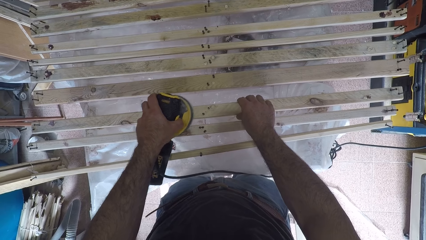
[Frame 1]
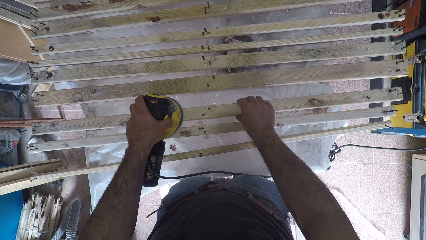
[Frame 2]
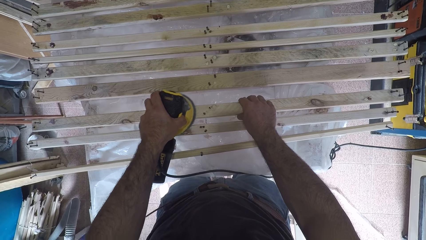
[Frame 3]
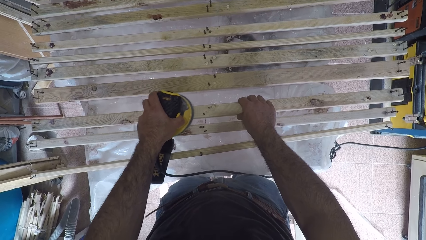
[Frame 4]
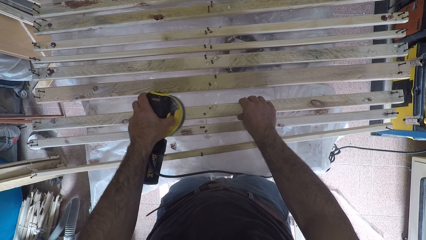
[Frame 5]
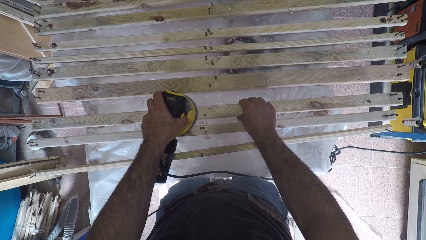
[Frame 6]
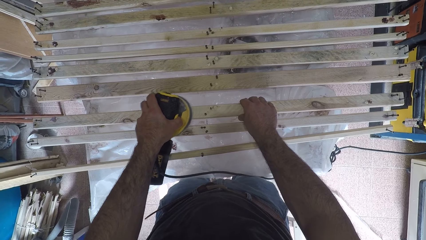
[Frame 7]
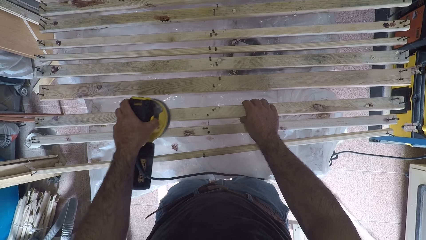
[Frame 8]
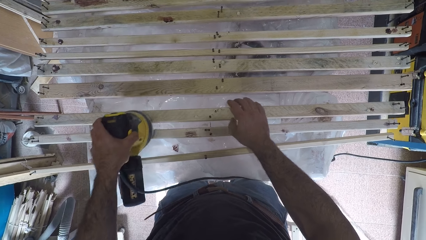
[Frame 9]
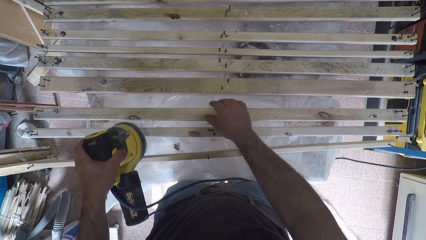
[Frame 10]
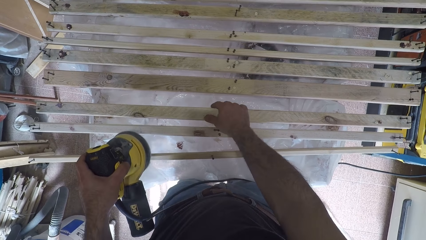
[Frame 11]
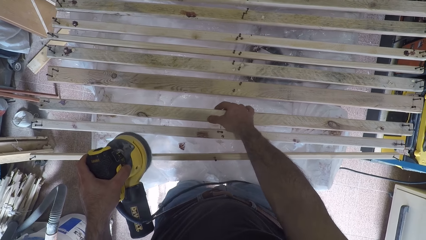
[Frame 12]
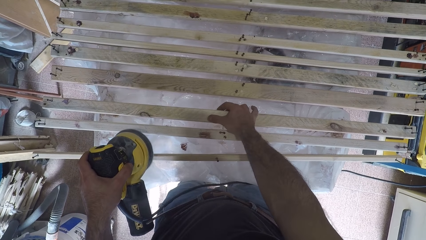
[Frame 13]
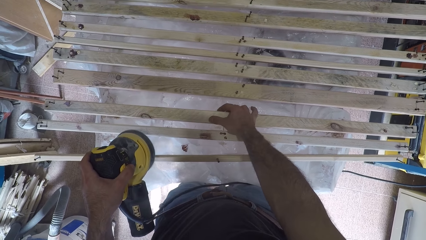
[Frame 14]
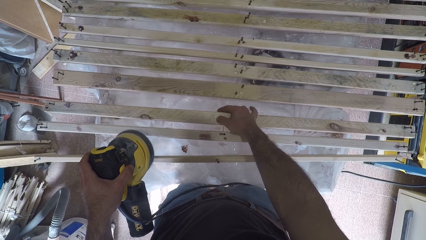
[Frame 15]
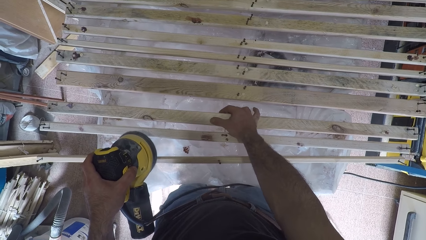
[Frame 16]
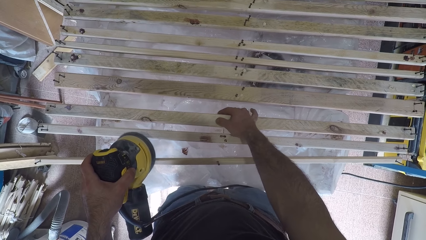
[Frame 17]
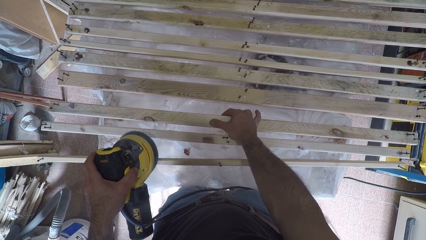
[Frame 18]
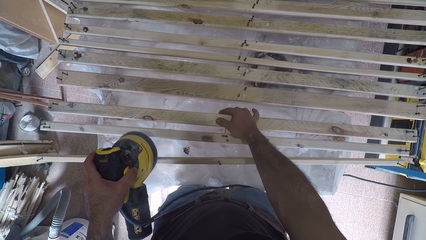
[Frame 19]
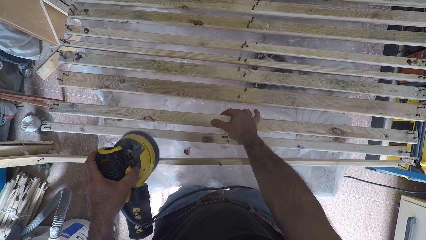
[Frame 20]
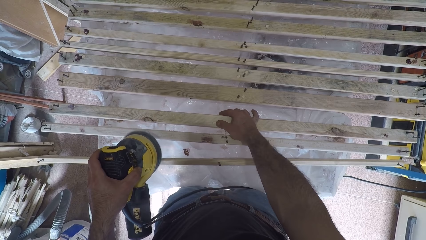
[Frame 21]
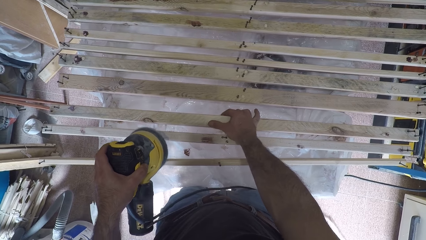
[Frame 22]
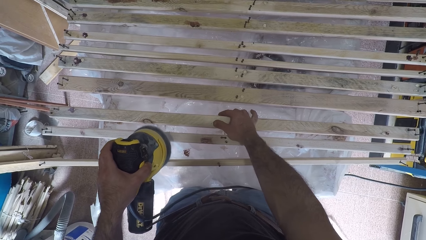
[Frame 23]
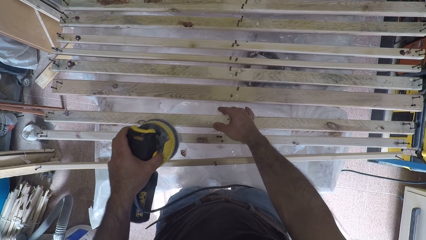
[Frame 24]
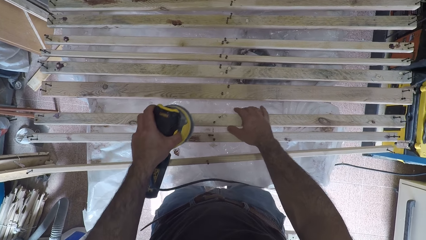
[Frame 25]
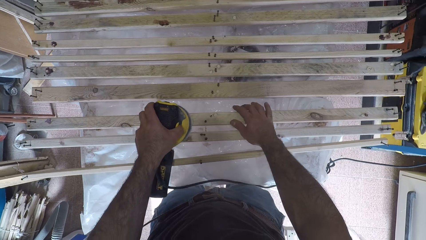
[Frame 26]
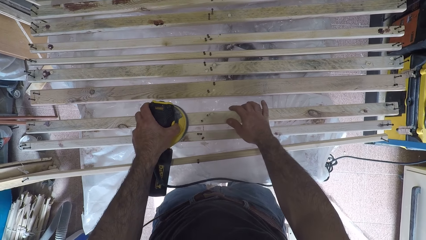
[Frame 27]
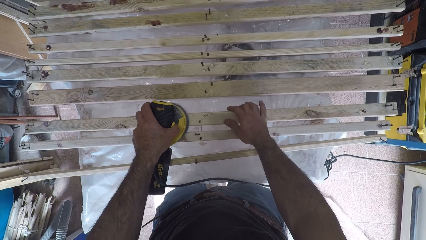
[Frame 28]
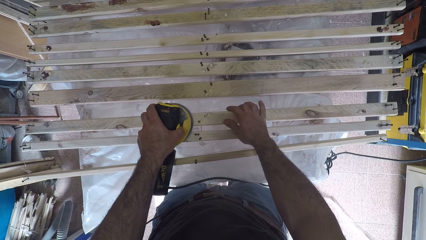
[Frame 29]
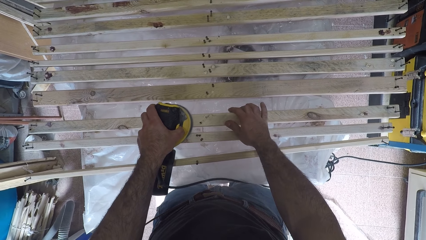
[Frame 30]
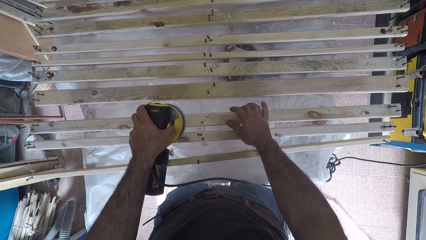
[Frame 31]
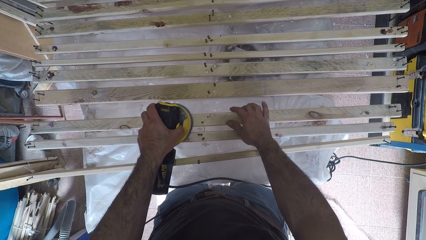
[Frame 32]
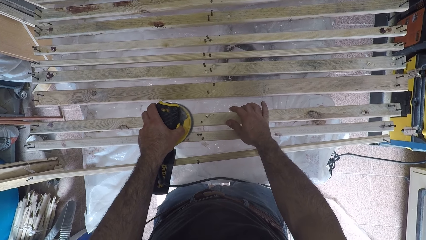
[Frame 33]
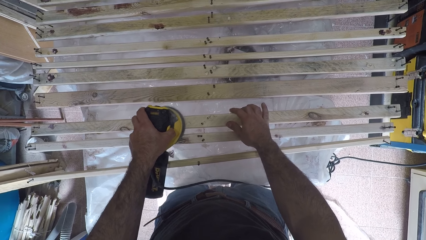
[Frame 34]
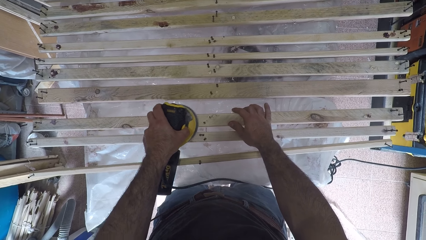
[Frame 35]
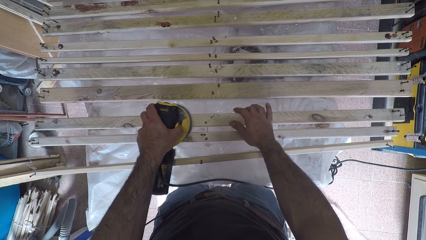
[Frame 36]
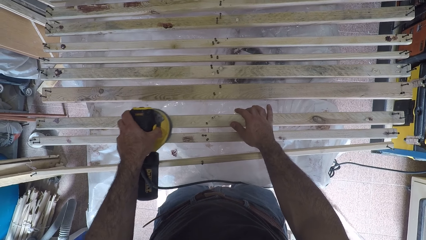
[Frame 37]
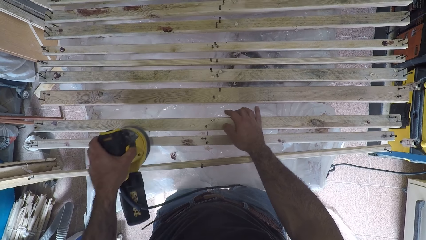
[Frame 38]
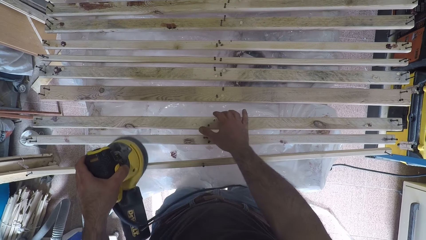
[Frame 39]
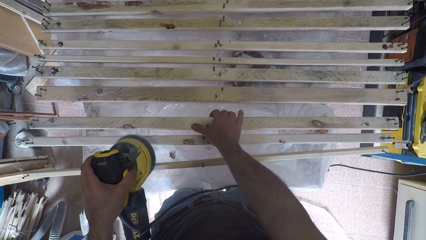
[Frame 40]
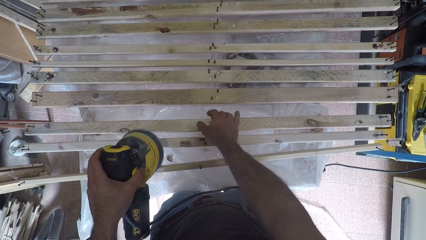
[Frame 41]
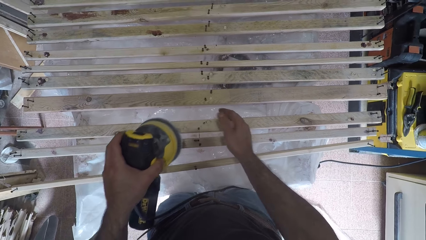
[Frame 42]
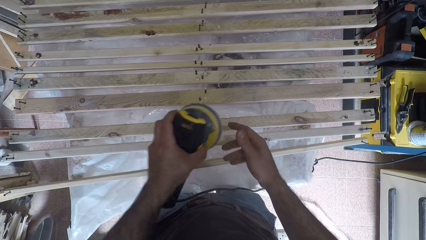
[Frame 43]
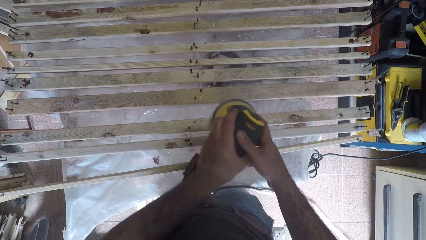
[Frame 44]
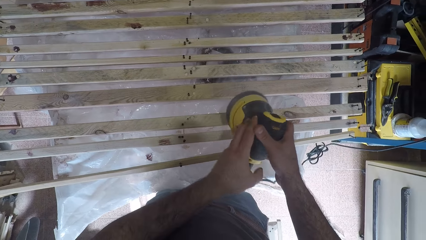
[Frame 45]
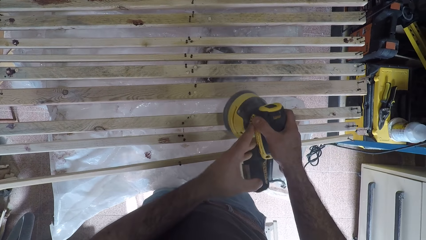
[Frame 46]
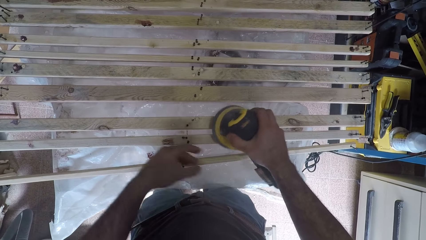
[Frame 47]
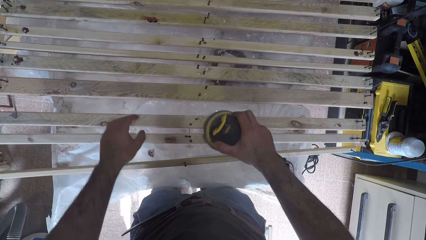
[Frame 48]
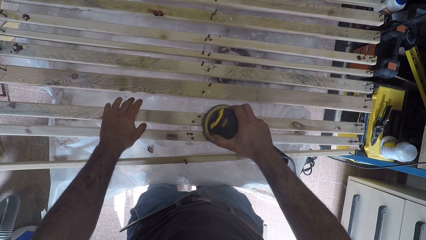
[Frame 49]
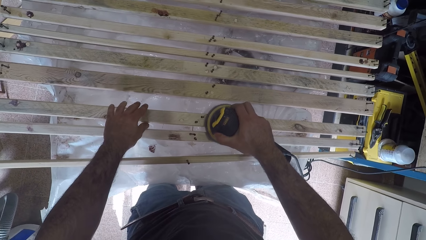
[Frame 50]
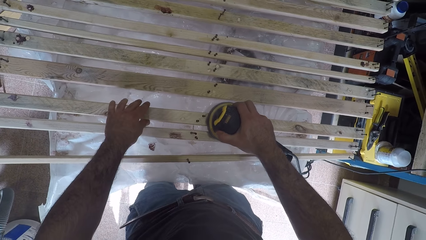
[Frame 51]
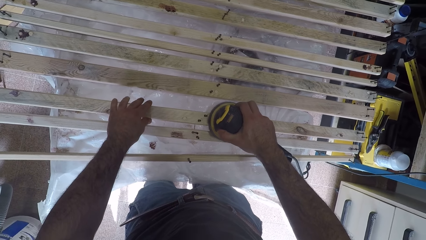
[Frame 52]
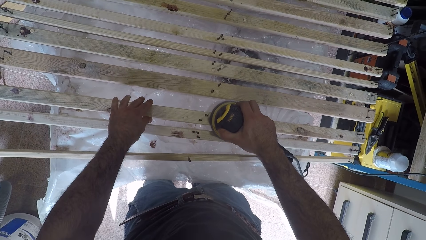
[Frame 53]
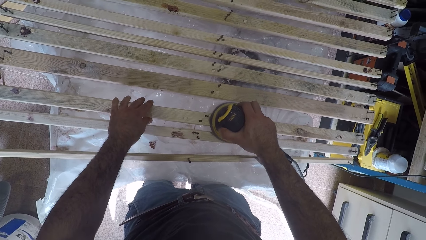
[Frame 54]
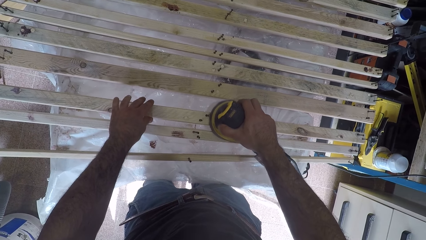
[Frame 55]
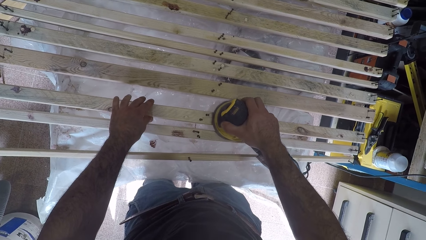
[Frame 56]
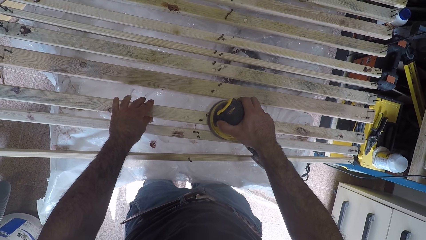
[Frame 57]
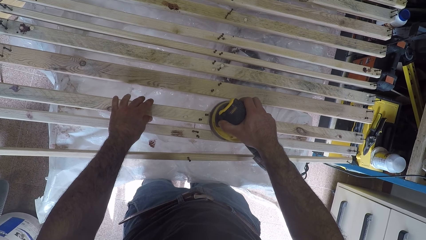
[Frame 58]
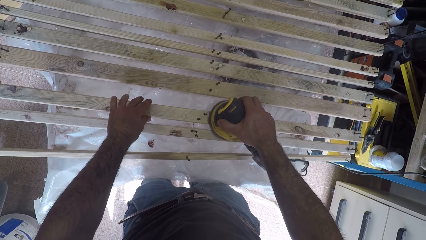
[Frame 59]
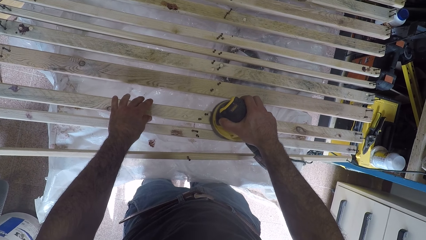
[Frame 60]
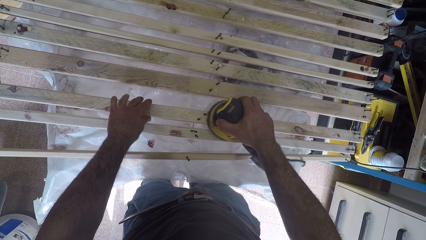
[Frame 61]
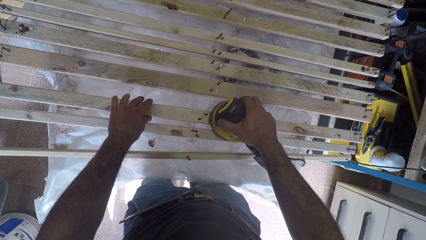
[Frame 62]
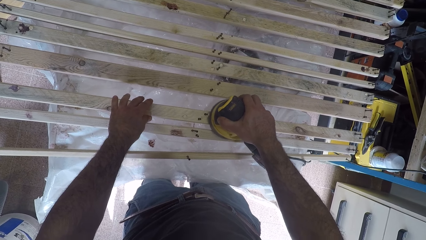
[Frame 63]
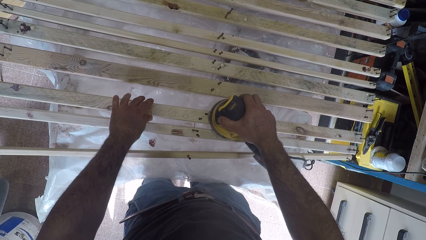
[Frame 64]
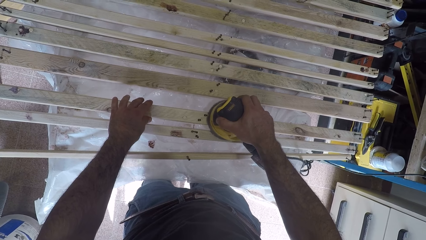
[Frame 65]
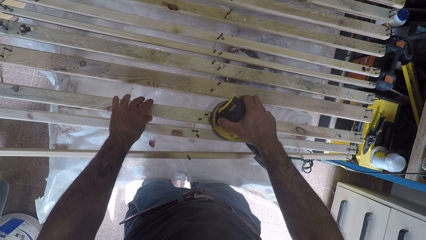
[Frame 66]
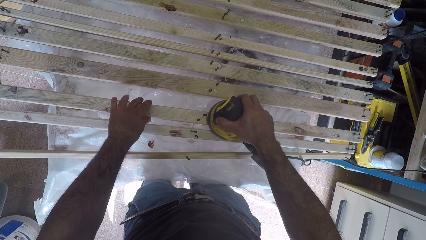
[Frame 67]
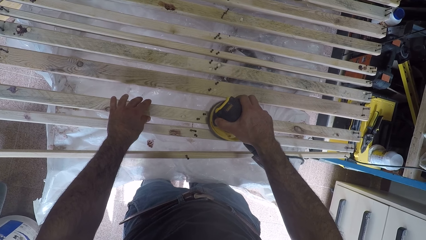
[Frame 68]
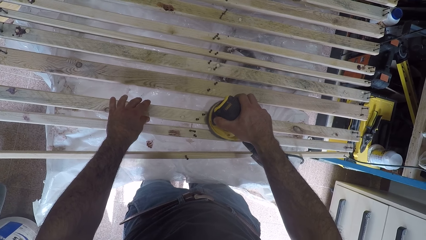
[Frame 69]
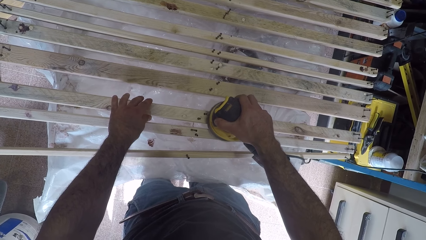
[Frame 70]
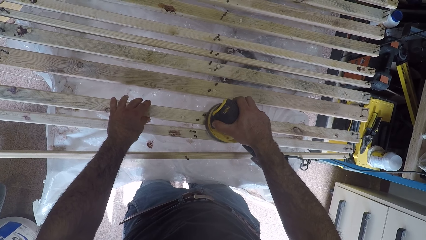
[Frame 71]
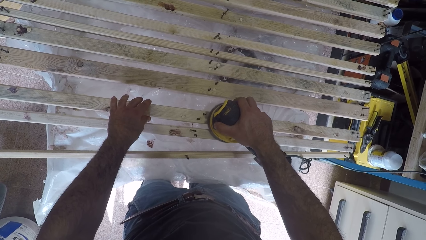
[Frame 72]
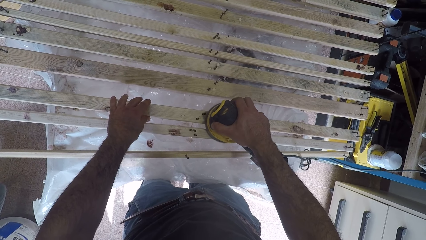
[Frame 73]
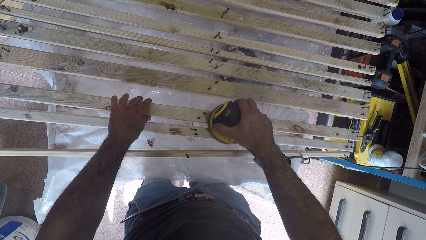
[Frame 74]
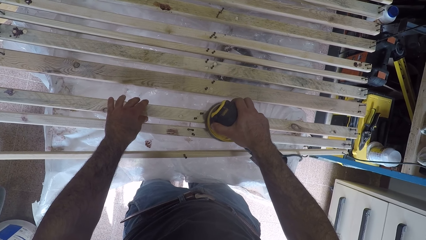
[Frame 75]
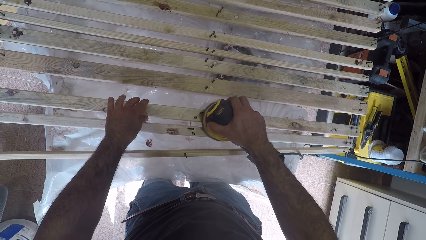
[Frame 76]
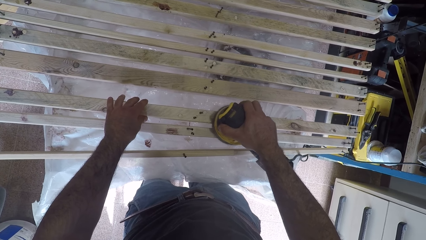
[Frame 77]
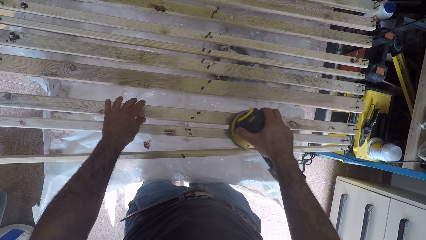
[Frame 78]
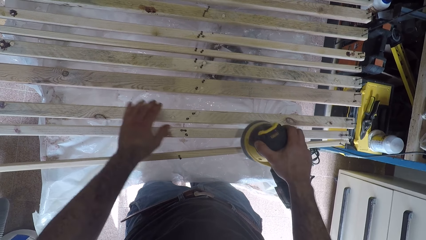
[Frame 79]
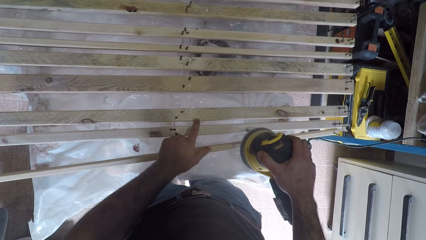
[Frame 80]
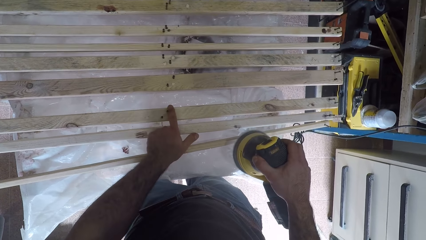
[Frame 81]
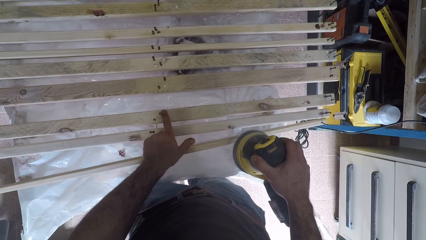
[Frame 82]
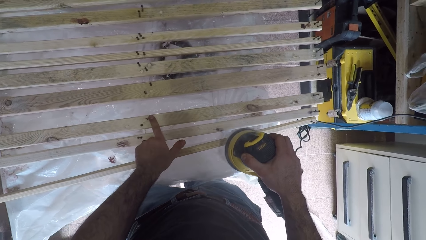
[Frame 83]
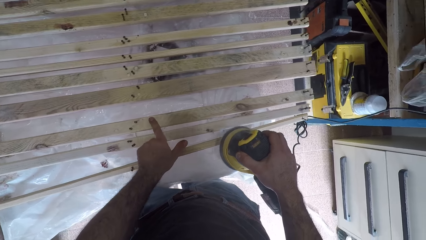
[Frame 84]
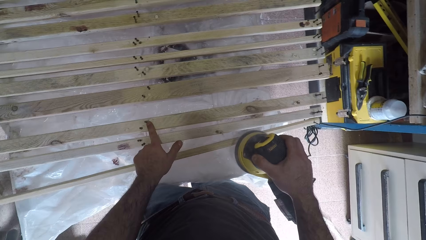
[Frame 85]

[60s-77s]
The camera wearer rubs the surface of the second wood plank with his right thumb. He continues to brush the second wood plank with the brush oscillating tool. He rubs the surface of the second wood plank with his right thumb. He switches the brush oscillating tool from his left hand to his right hand. He continues to brush the second wood plank with the brush oscillating tool. He touches the surface of the second wood plank with his left index finger.
